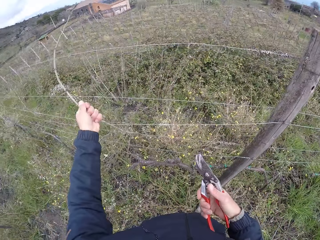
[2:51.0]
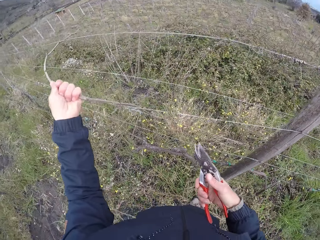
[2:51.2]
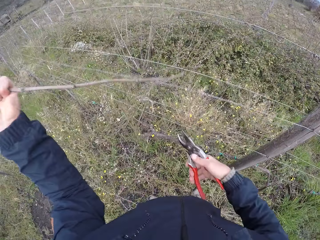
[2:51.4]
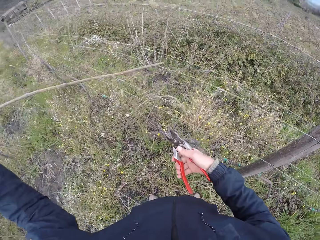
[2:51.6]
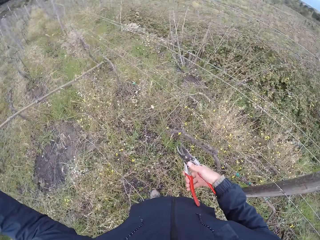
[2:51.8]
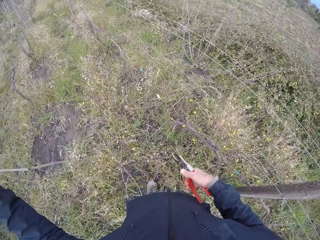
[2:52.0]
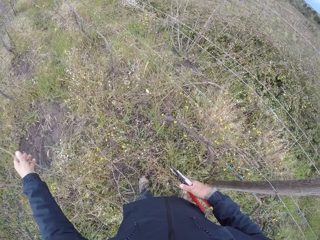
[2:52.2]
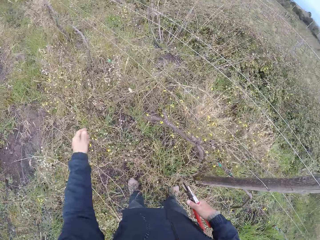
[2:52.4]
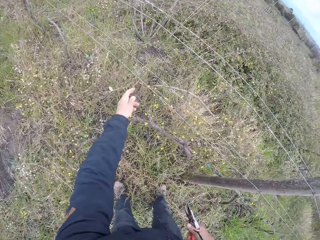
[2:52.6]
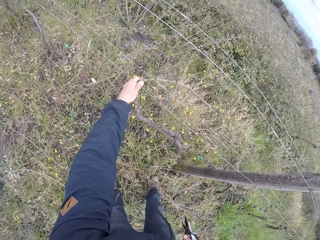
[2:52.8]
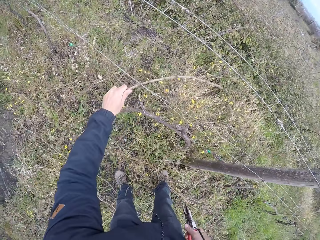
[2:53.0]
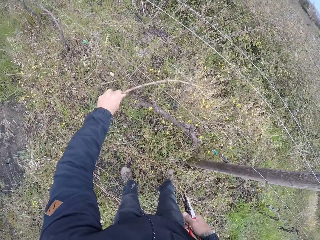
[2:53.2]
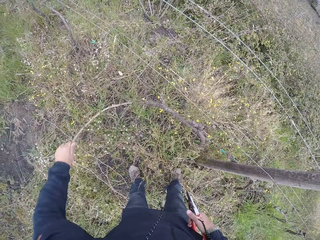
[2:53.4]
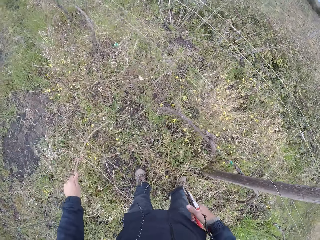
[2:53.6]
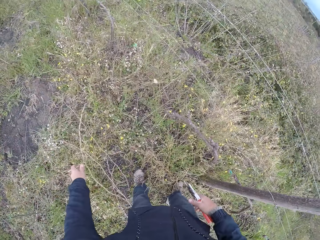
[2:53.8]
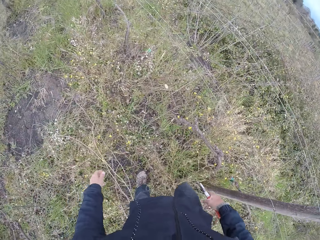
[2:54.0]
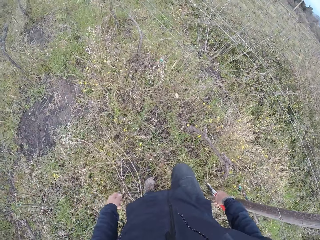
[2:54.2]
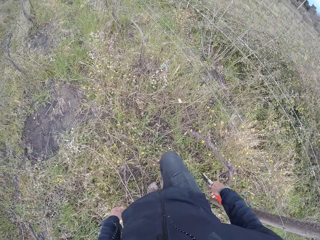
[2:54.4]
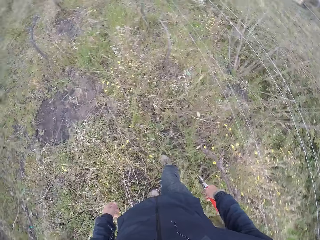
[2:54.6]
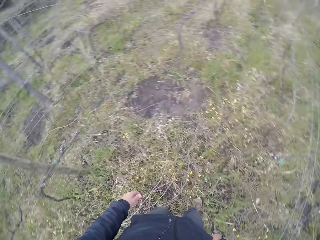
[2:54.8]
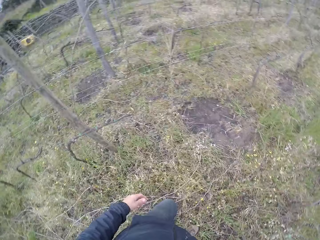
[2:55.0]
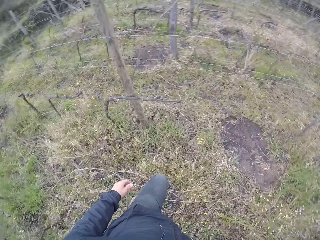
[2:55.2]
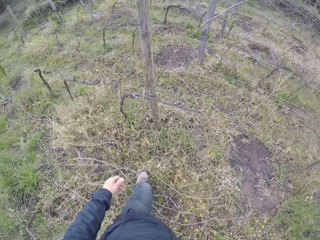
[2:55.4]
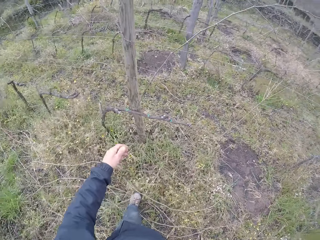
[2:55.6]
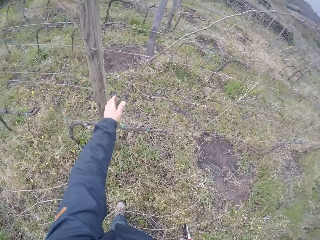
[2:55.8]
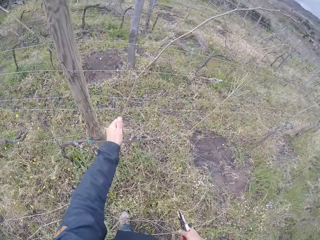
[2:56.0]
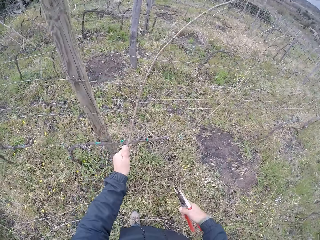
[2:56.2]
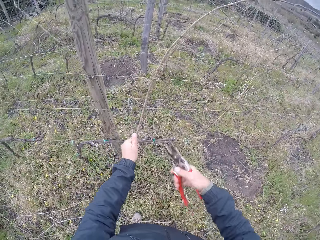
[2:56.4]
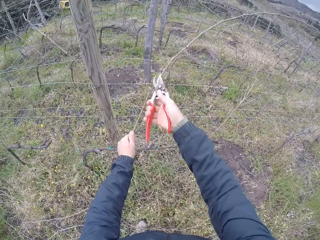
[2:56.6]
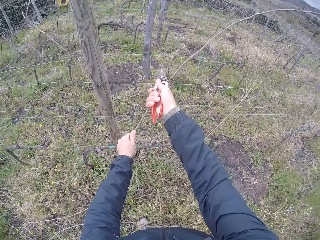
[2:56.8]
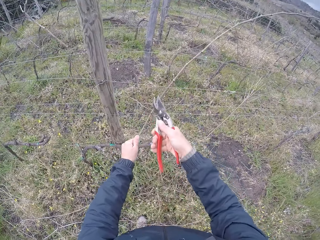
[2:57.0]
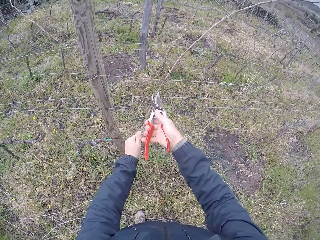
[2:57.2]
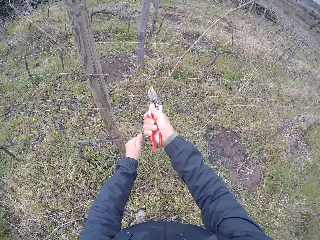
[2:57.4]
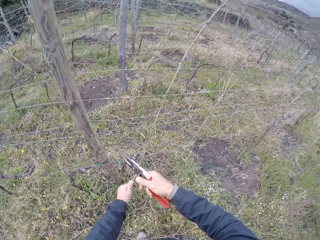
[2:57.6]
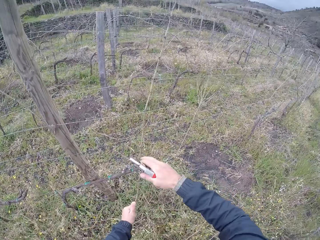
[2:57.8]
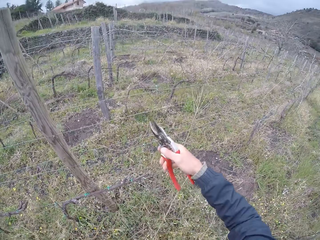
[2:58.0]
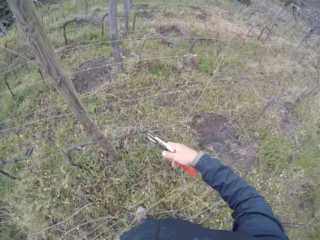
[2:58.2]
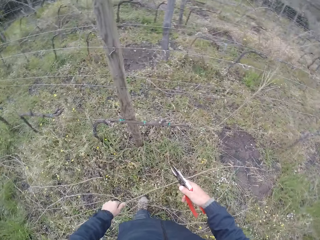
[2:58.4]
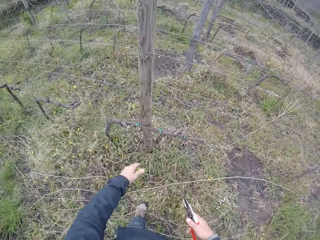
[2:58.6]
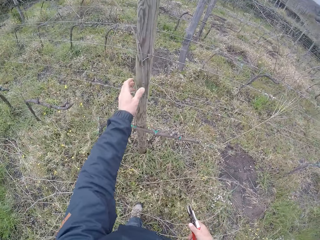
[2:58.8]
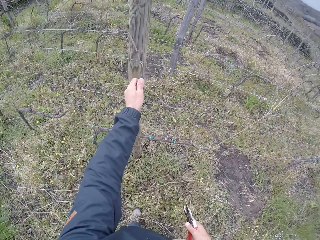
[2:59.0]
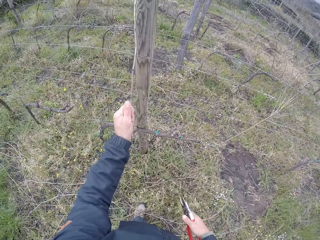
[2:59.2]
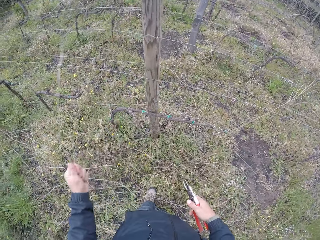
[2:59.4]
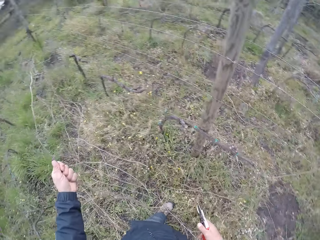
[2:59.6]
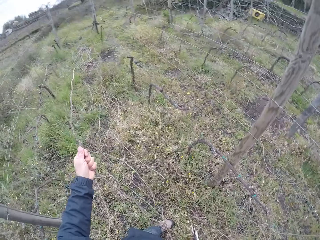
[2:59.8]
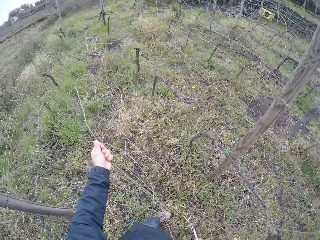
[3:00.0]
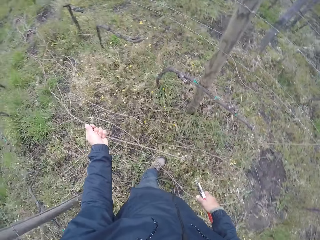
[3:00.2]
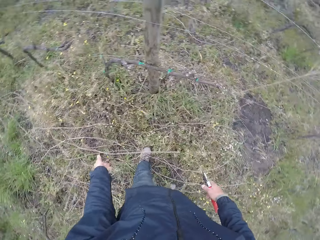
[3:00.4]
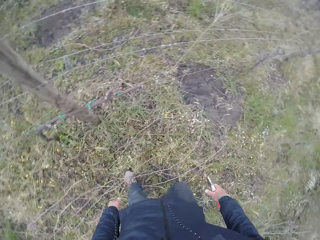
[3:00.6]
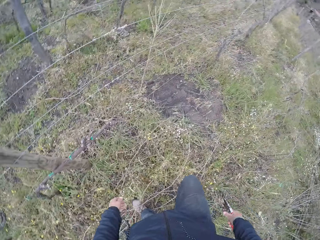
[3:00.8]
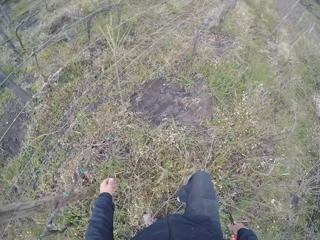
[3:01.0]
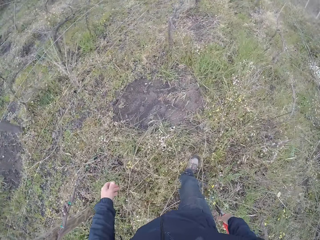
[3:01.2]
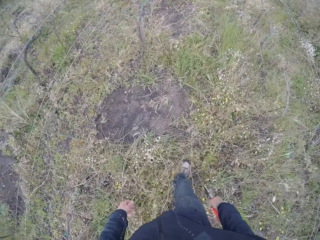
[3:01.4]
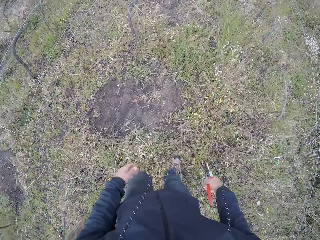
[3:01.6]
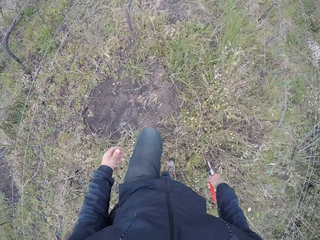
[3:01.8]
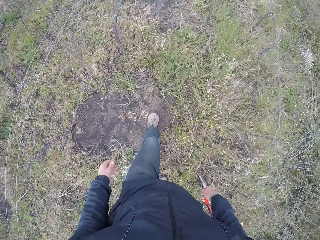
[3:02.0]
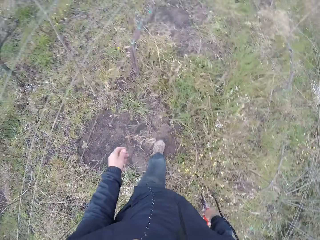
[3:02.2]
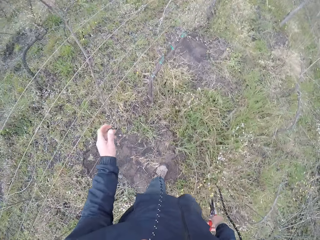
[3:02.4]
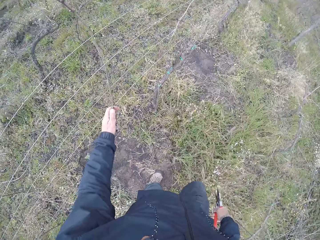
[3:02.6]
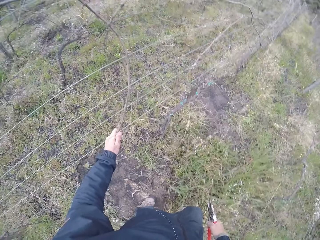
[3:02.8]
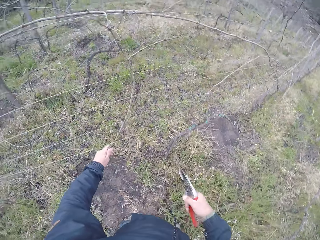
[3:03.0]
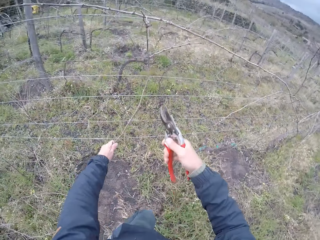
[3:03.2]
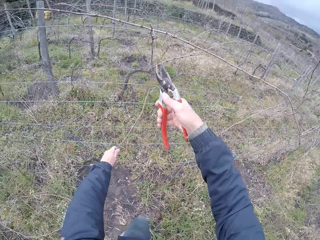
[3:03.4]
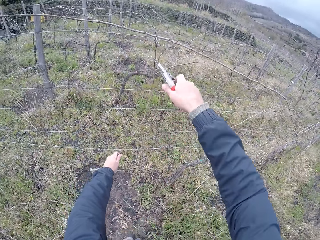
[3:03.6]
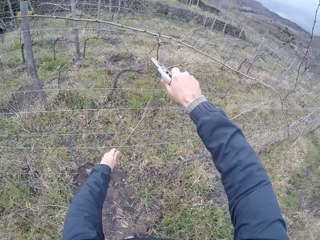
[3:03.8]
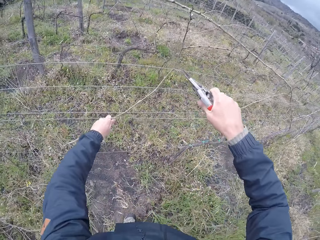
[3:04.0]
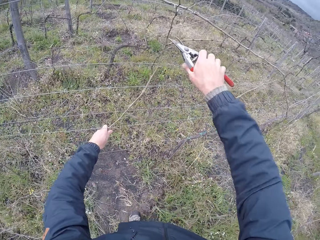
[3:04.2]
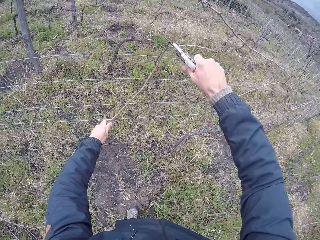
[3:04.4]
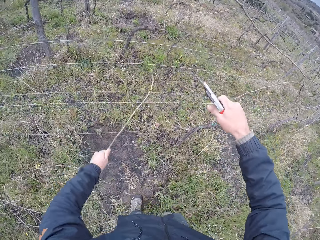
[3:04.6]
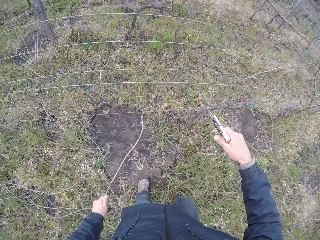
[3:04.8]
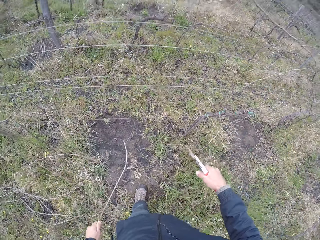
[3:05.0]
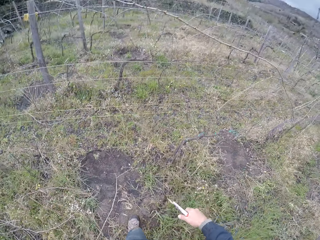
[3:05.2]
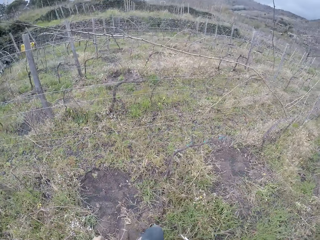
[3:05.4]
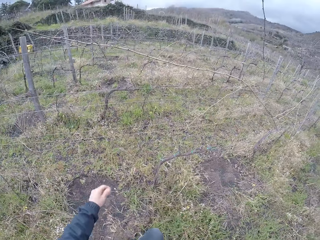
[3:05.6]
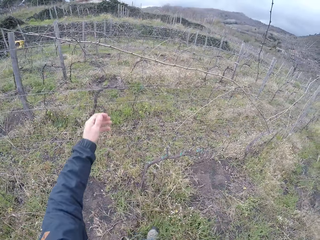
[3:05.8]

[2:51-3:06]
The camera wearer throws the twig on the ground with his left hand. He pulls a twig from the fence with his left hand. He throws the twig on the ground with his left hand. He pulls a twig from the fence with his left hand. He cuts branches of the twig with the pruner in his right hand. He throws the twig on the ground with his left hand. He pulls a twig from the fence with his left hand. He throws the twig on the ground with his left hand. He pulls a twig from the fence with his left hand. He cuts the twig with the pruner in his right hand.

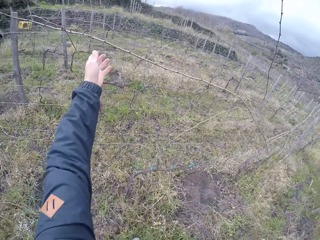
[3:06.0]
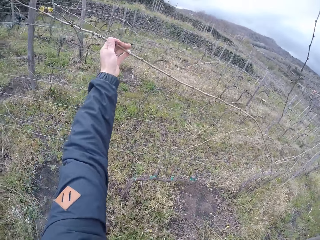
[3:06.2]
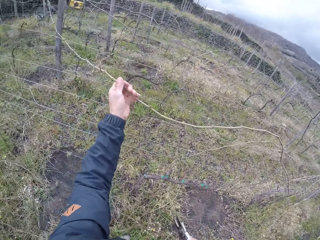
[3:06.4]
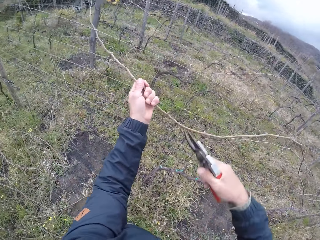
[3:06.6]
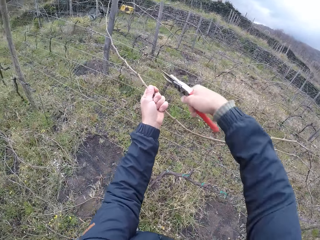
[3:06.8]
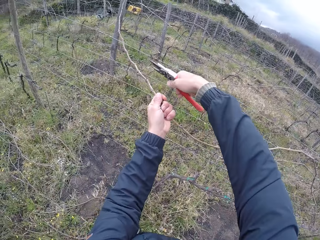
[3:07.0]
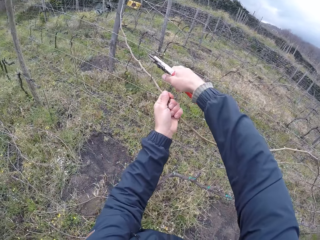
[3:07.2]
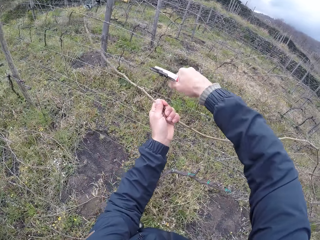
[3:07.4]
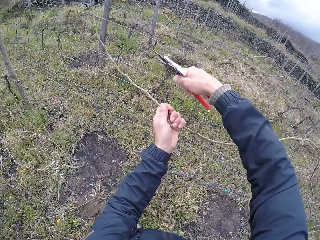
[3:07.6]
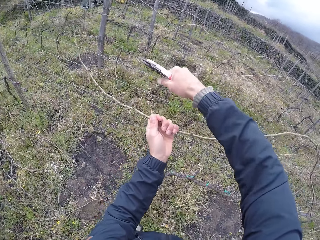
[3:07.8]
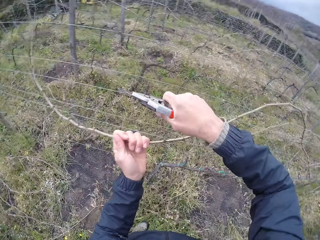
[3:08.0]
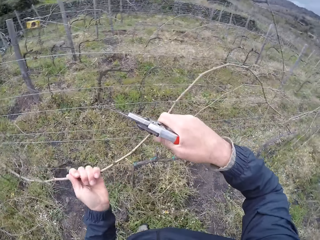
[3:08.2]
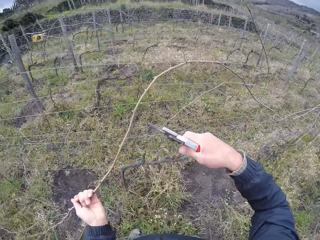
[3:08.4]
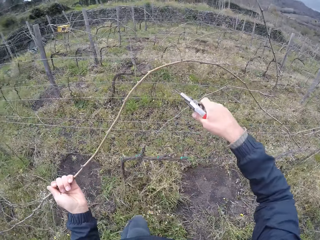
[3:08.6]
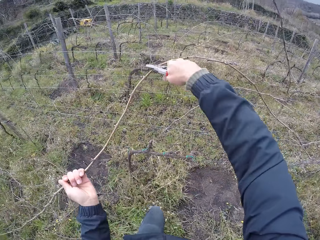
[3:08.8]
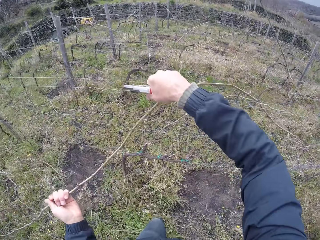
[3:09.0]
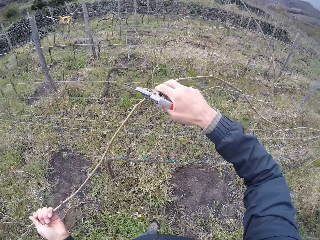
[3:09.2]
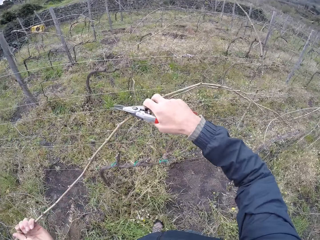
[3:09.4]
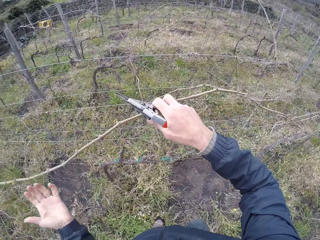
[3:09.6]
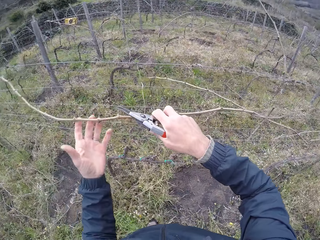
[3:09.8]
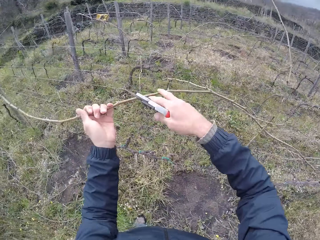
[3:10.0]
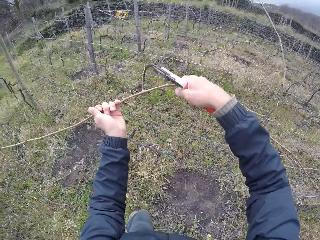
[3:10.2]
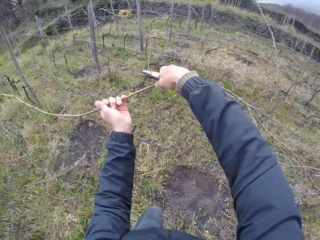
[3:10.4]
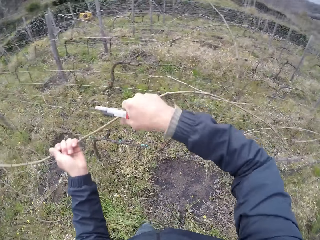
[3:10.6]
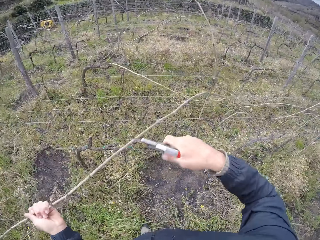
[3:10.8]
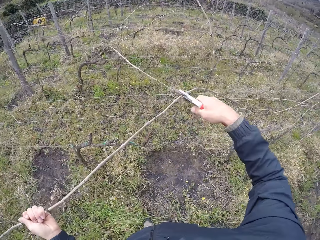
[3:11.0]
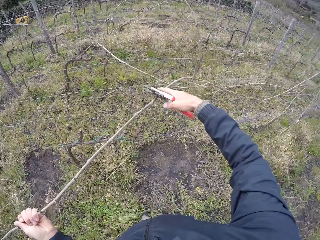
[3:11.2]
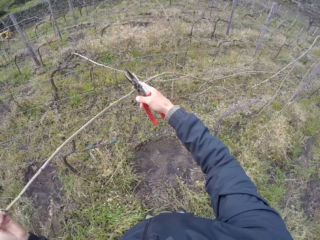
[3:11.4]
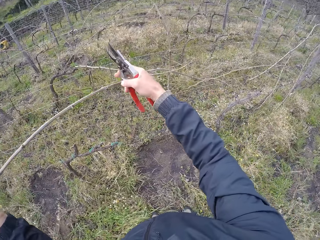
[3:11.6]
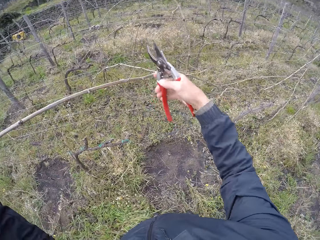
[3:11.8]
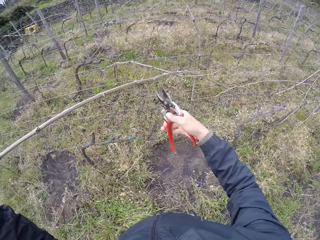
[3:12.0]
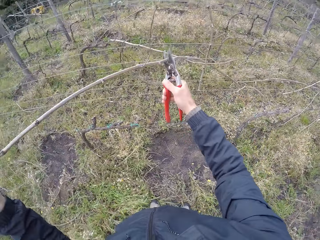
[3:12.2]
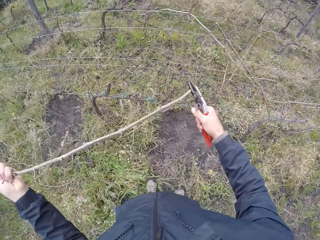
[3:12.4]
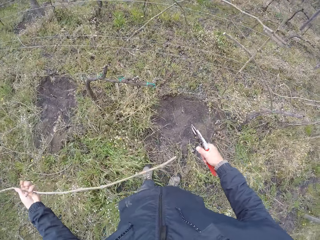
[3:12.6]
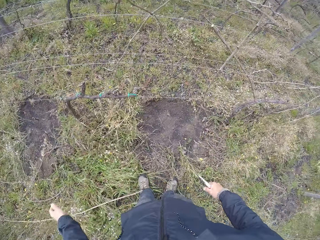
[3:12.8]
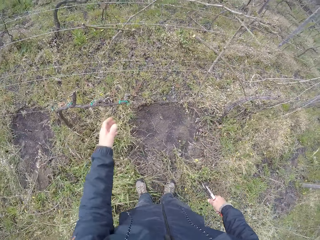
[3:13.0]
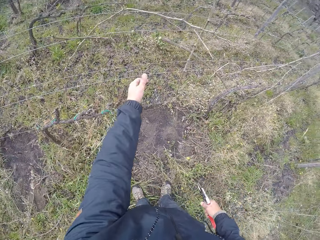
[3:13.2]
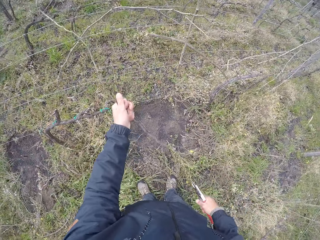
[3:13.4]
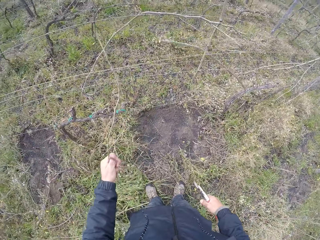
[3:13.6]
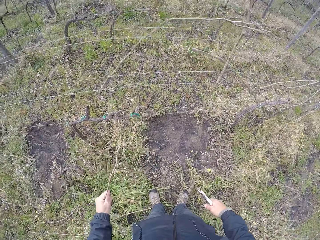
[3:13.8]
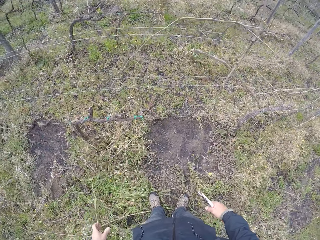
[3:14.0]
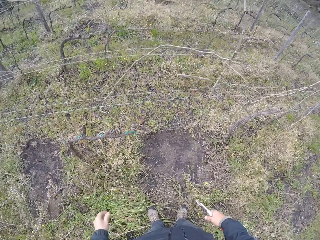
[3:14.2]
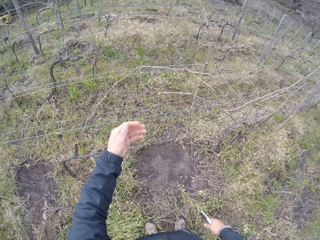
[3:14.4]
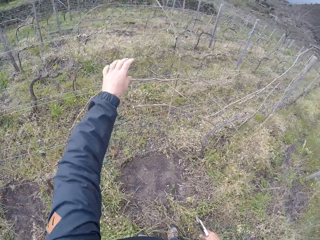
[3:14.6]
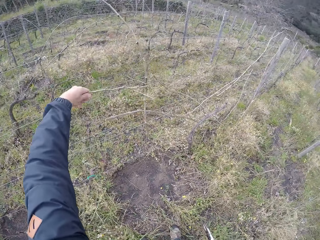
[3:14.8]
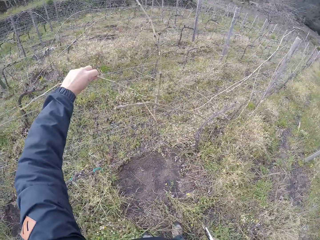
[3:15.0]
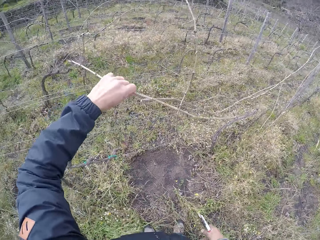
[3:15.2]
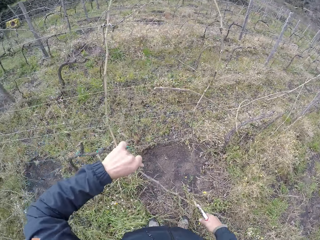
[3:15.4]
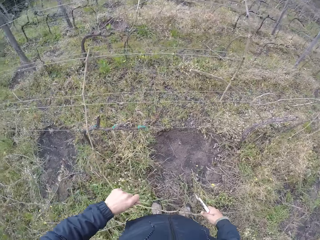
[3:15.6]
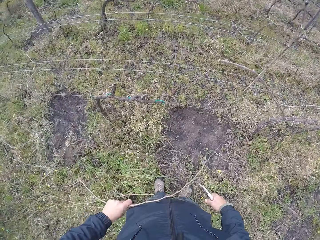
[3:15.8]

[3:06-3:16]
The camera wearer pulls a twig from the fence with his left hand. He cuts branches of the twig with the pruner in his right hand. He cuts the twig with the pruner in his right hand. He throws the twig on the ground with his left hand. He pulls a twig from the fence with his left hand. He throws the twig on the ground with his left hand. He pulls a twig from the fence with his left hand.
